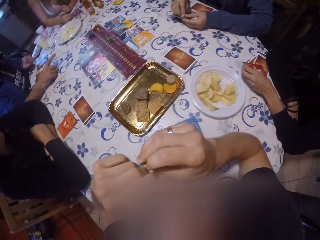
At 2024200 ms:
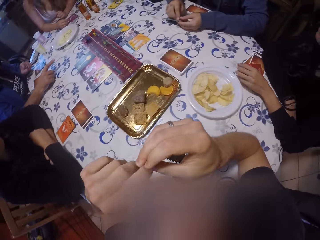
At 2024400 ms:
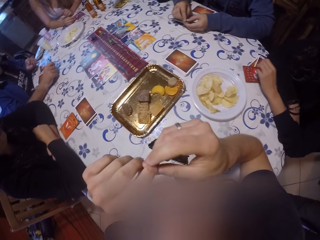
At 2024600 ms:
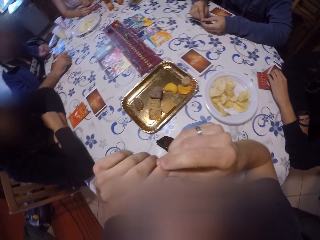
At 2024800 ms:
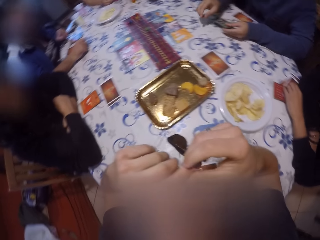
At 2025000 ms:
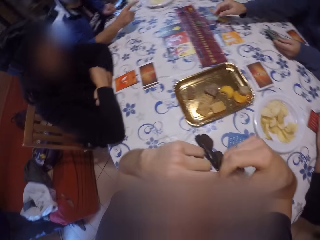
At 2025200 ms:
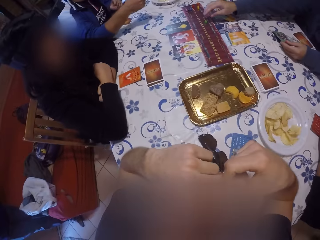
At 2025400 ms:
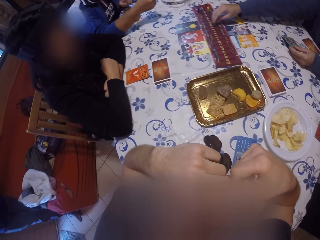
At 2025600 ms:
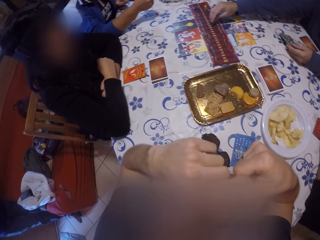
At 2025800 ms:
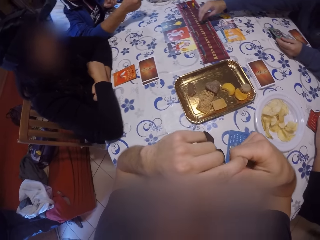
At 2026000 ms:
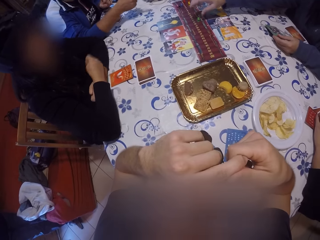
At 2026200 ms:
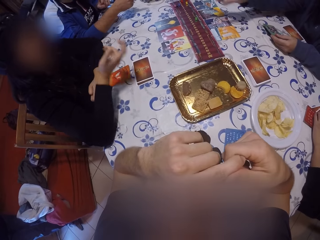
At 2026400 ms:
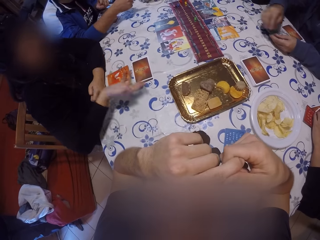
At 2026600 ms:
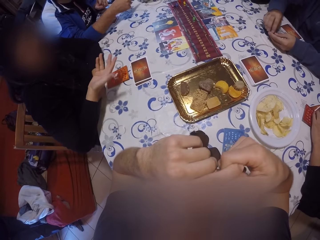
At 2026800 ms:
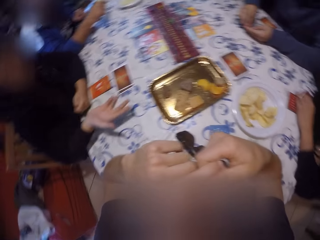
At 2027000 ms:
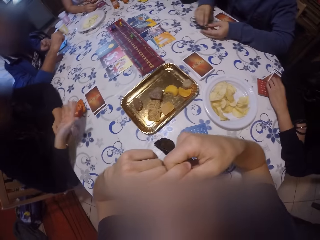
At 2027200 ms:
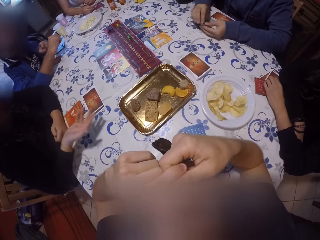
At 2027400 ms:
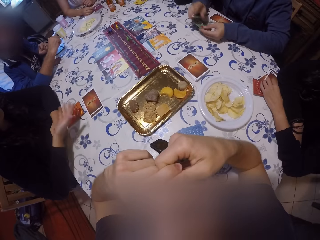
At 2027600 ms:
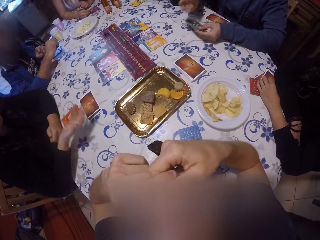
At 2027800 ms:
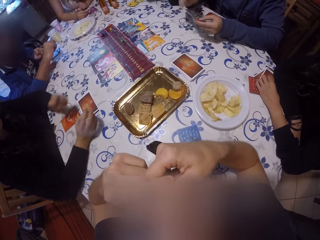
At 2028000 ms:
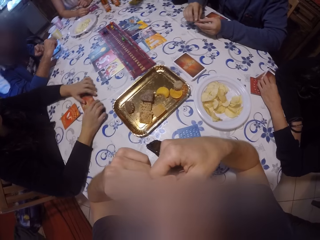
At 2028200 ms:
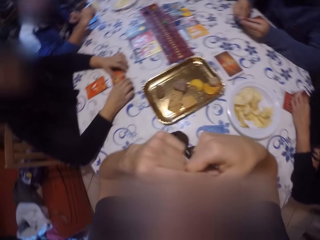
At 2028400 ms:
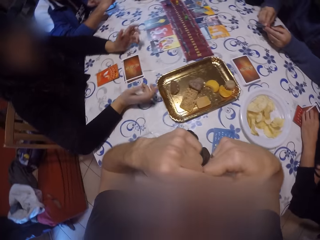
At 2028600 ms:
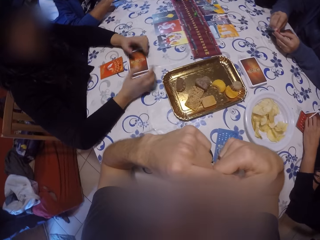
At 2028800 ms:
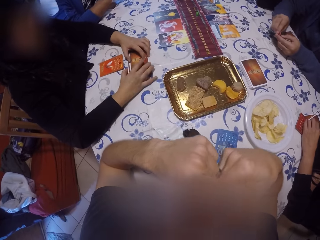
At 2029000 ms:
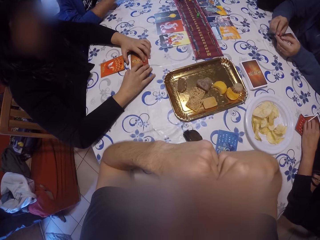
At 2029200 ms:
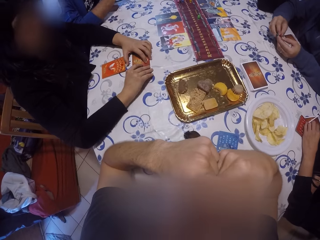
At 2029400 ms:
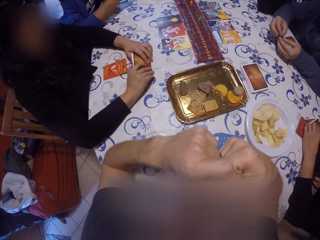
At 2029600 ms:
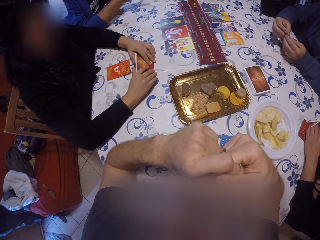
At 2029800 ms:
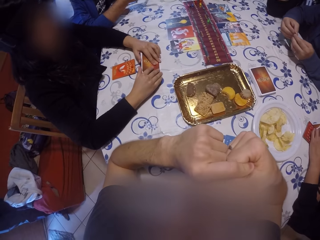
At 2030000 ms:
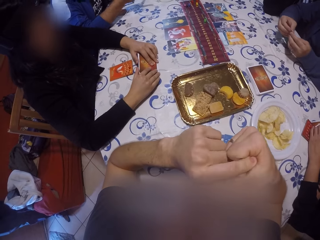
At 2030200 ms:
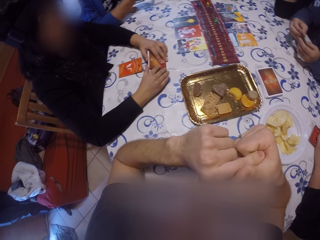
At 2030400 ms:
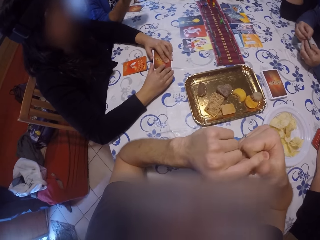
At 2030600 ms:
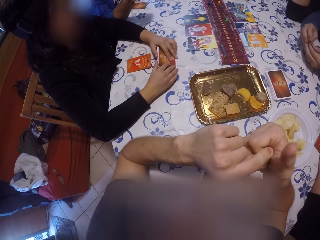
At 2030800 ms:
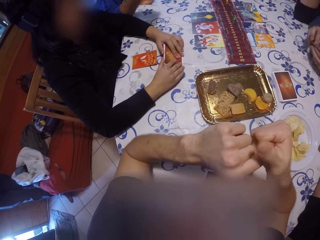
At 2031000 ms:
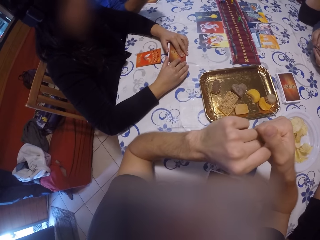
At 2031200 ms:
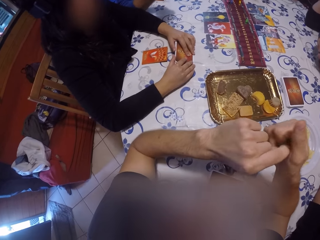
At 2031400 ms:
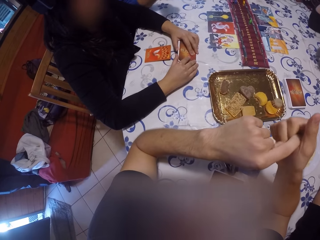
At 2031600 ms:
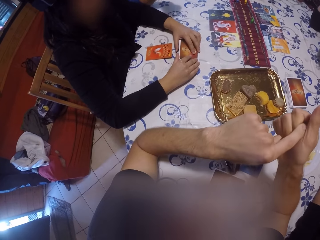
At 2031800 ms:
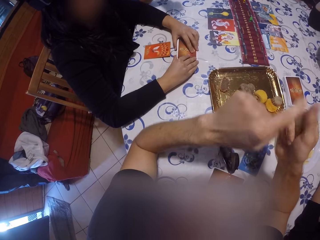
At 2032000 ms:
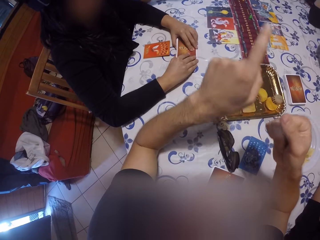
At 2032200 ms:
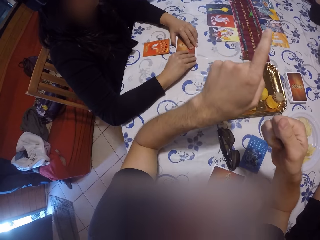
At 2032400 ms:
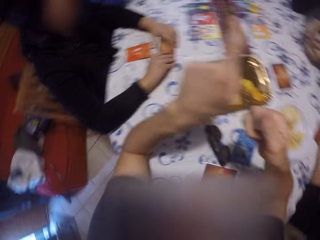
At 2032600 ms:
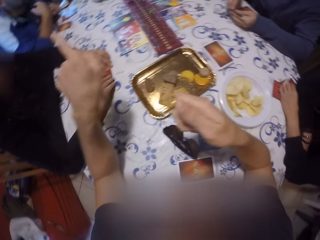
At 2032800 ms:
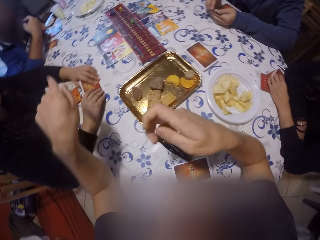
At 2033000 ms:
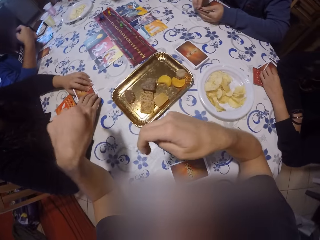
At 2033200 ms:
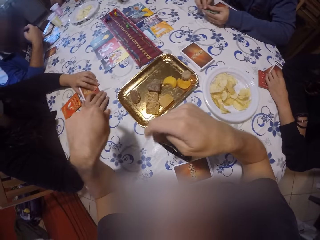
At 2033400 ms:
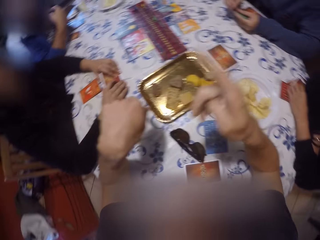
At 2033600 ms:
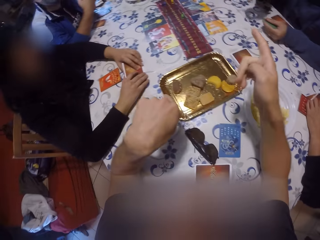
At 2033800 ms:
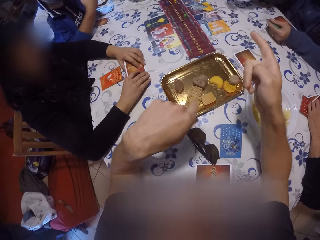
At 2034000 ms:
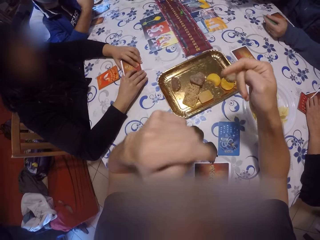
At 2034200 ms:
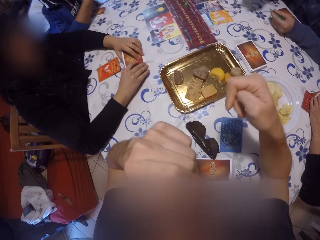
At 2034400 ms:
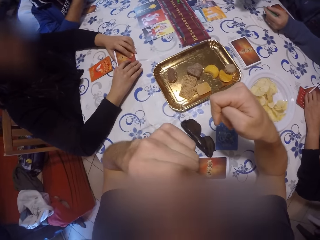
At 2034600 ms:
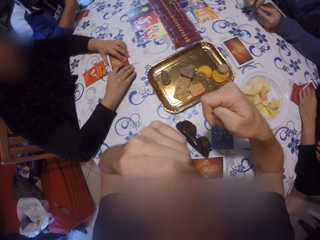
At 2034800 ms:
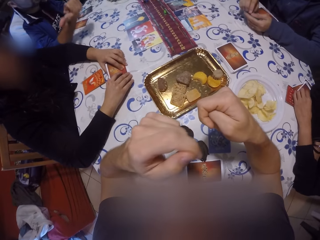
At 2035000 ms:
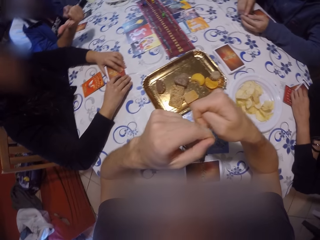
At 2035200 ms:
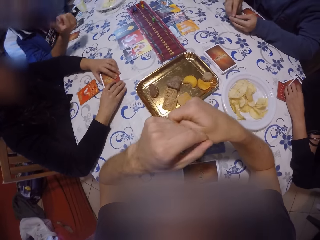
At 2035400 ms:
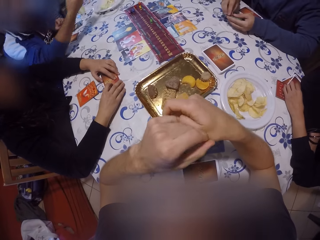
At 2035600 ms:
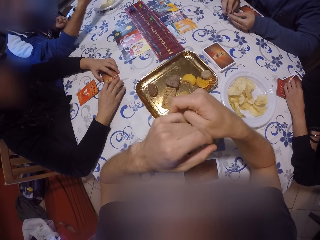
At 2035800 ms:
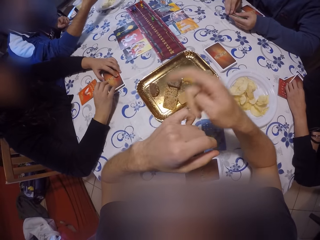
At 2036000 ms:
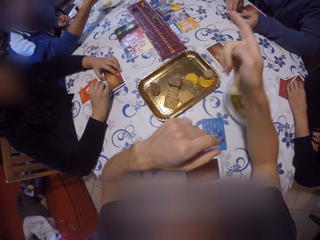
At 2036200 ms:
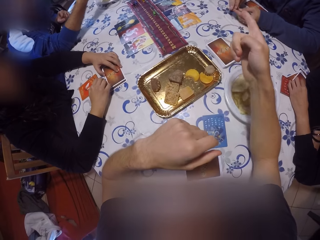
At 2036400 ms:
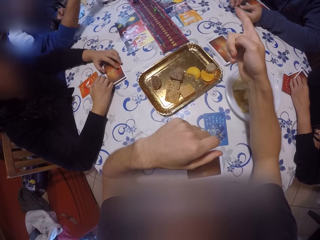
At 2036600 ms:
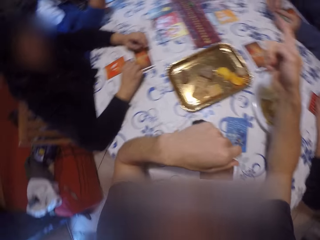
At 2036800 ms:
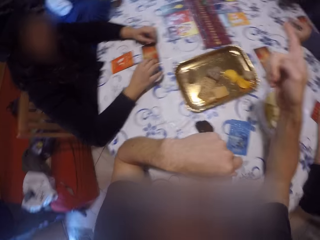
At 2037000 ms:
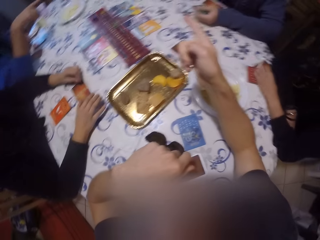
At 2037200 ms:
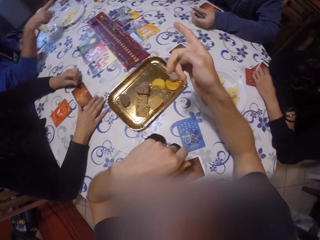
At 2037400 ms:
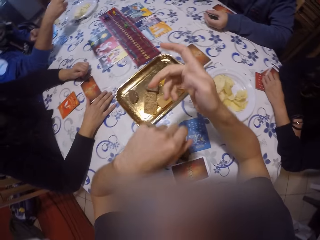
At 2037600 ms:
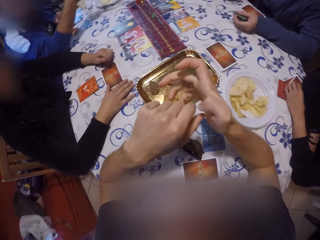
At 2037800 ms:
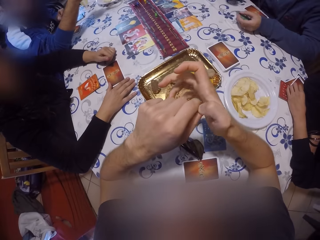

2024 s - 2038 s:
The camera wearer moves hands. The man drops a die on the table with his right hand. The man plays. A woman speaks. The woman holds the set of cards with both hands. The camera wearer points his finger. A lady checks her cards on a table with both her hands.

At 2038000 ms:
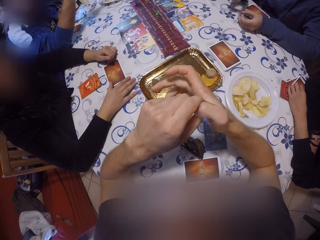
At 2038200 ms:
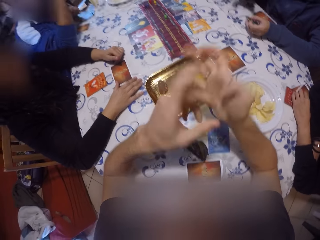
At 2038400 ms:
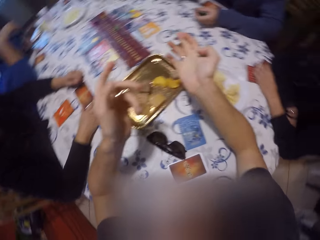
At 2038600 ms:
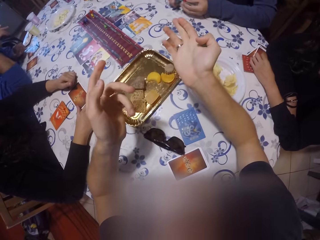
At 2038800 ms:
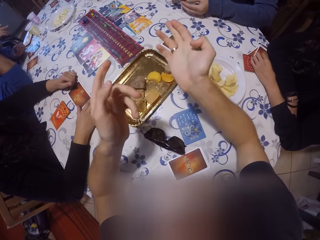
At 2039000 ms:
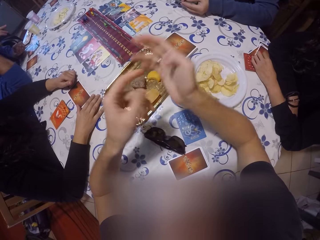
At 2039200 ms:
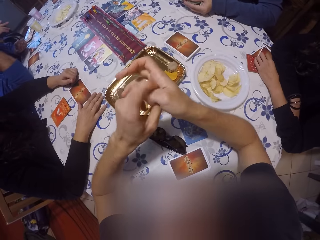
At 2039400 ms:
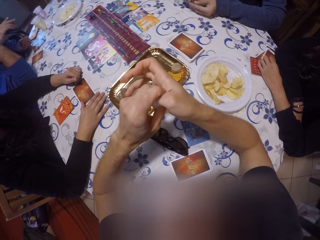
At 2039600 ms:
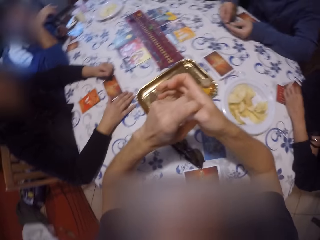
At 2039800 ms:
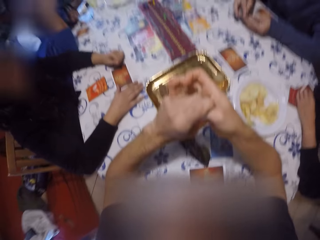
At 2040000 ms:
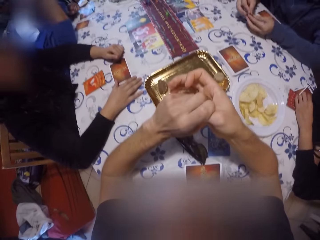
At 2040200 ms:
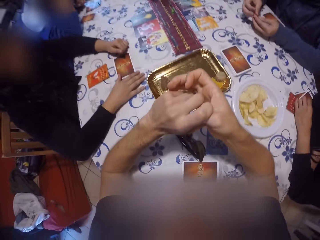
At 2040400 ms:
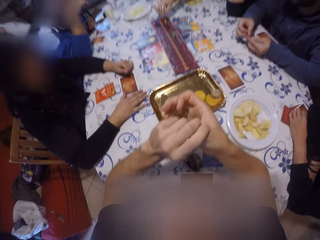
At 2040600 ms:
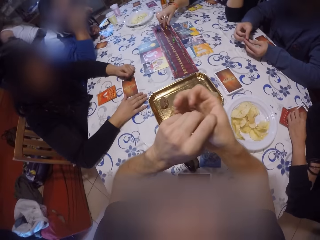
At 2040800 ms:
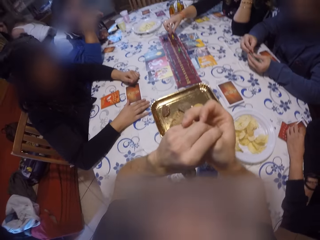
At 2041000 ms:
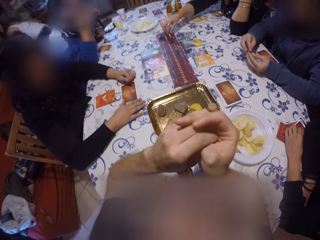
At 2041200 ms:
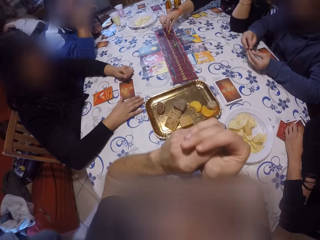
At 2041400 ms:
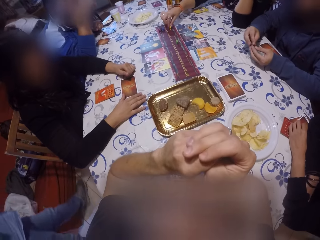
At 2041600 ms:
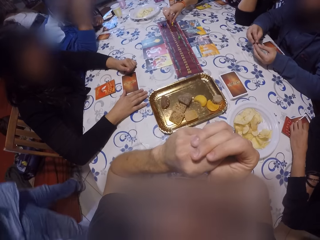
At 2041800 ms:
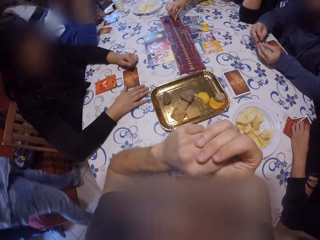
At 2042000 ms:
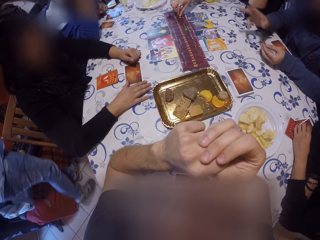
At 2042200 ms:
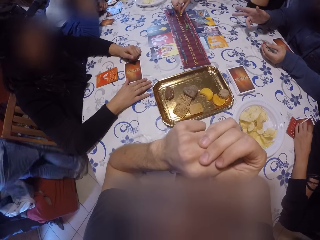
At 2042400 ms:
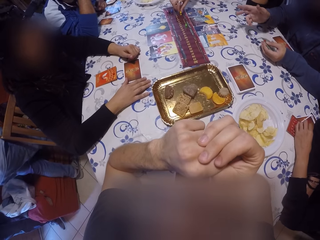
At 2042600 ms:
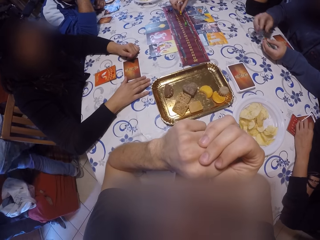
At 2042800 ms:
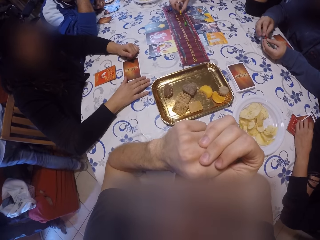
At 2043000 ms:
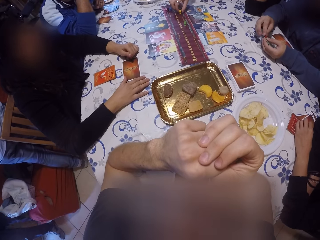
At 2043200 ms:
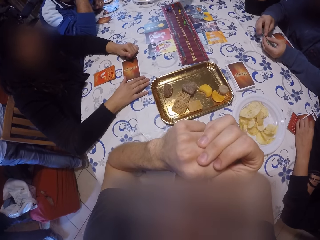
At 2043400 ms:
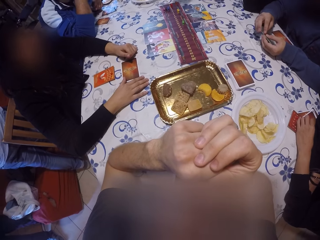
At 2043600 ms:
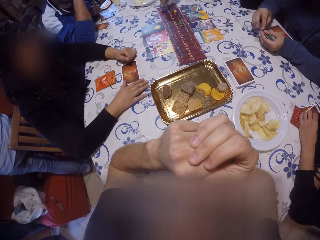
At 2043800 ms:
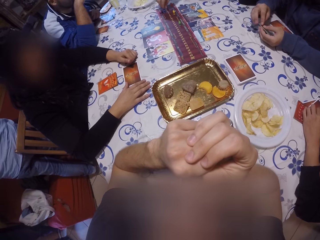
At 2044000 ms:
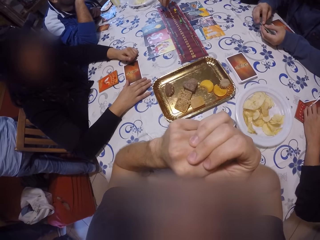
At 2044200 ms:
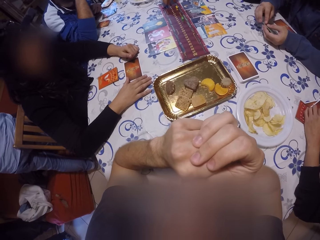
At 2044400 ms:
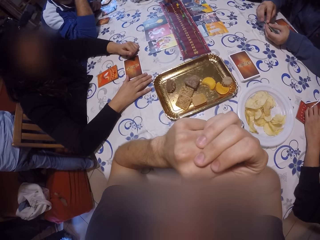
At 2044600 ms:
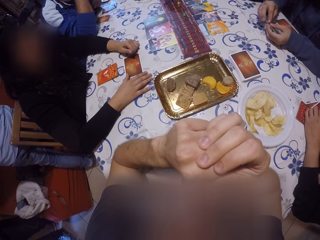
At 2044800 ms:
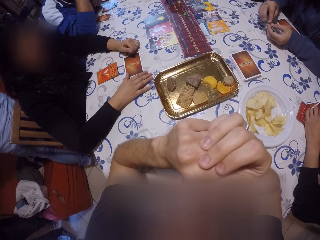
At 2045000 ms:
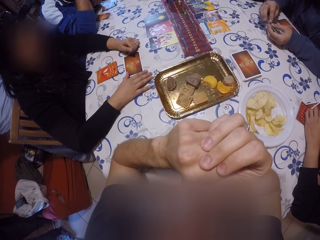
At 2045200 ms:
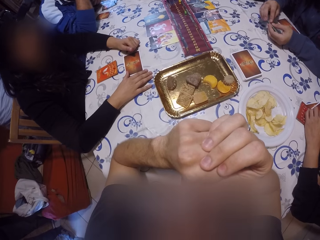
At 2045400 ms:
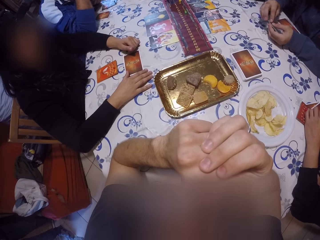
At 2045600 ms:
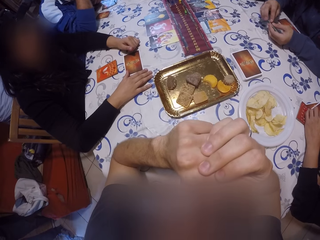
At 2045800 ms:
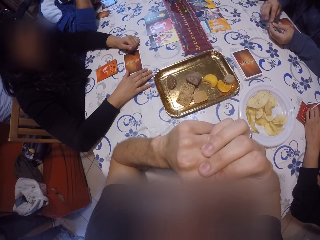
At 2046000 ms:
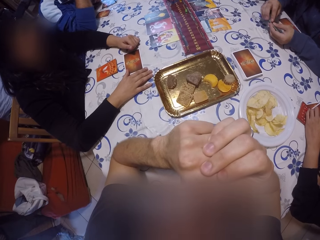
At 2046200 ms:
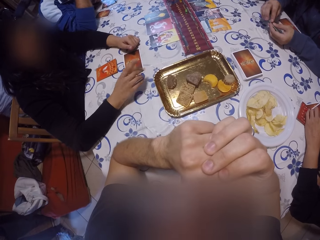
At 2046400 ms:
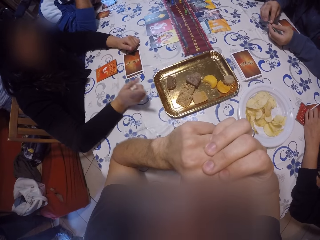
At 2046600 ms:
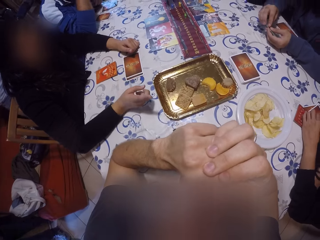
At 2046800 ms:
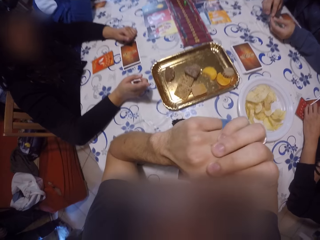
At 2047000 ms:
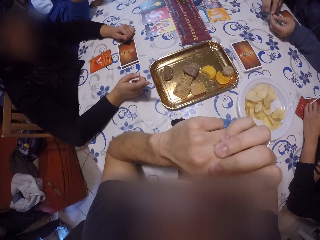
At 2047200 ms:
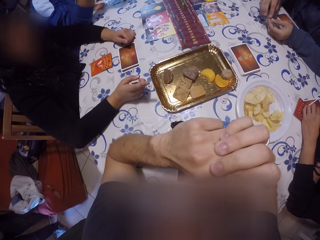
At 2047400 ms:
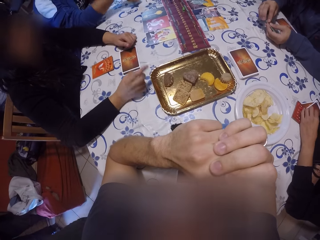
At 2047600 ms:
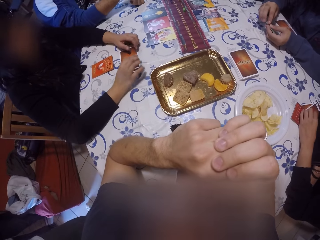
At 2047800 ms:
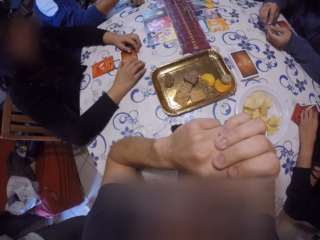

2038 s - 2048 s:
The camera wearer converses. A lady plays a tile on the board with her right hand.
